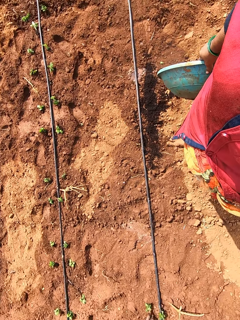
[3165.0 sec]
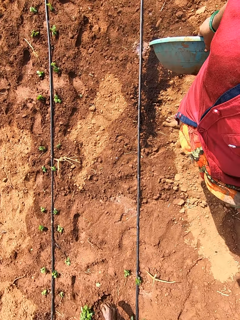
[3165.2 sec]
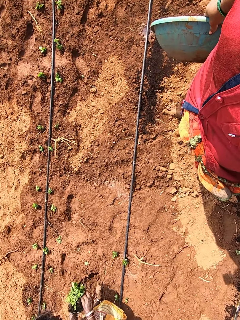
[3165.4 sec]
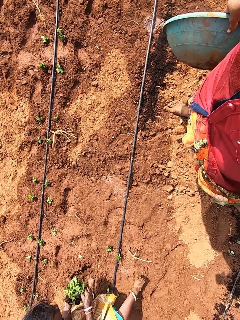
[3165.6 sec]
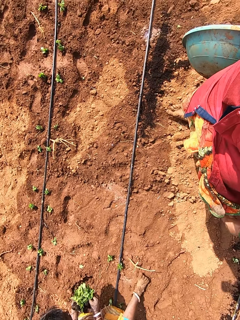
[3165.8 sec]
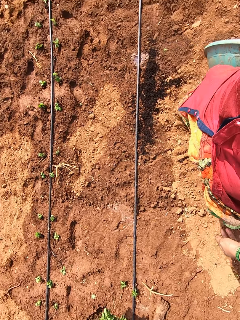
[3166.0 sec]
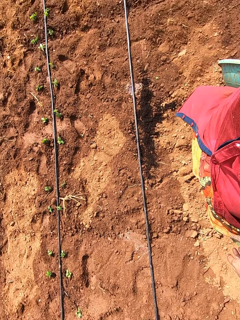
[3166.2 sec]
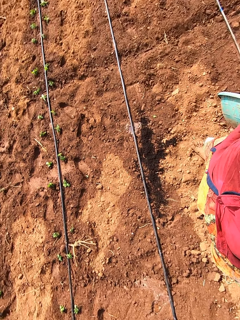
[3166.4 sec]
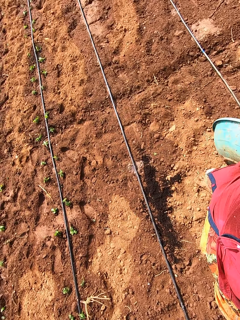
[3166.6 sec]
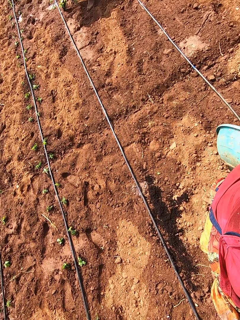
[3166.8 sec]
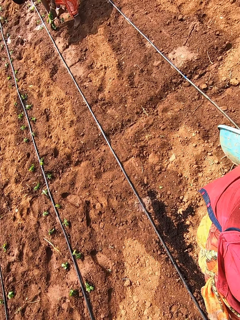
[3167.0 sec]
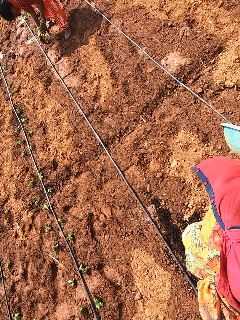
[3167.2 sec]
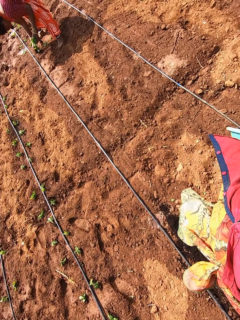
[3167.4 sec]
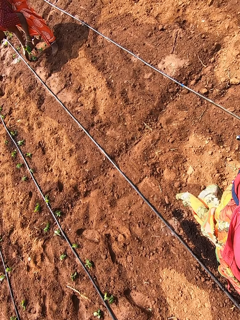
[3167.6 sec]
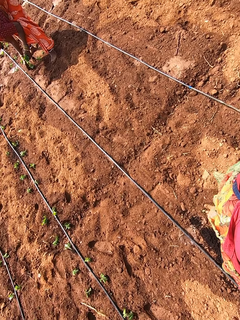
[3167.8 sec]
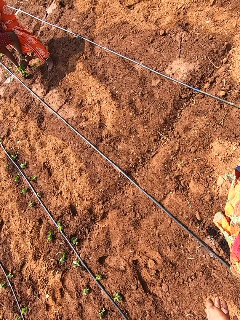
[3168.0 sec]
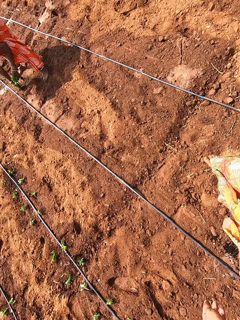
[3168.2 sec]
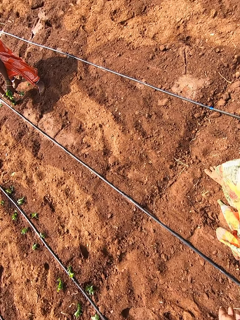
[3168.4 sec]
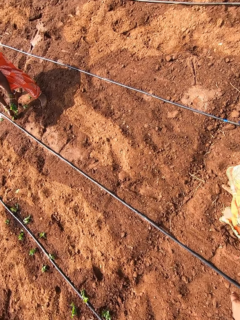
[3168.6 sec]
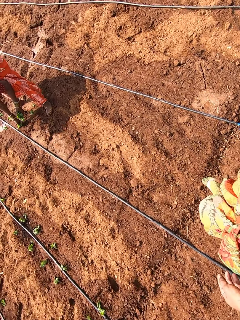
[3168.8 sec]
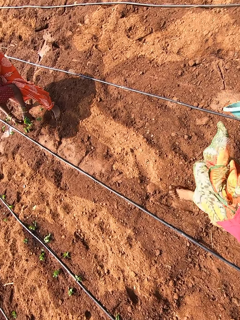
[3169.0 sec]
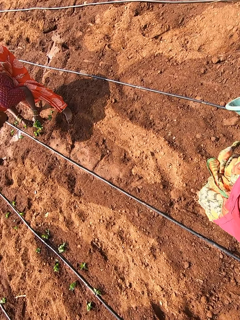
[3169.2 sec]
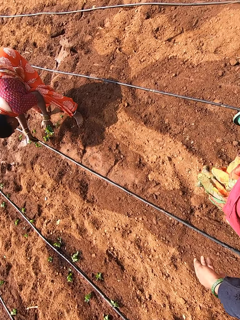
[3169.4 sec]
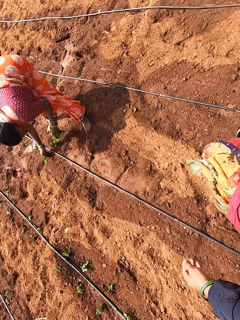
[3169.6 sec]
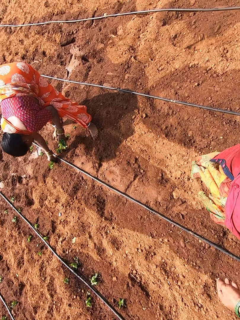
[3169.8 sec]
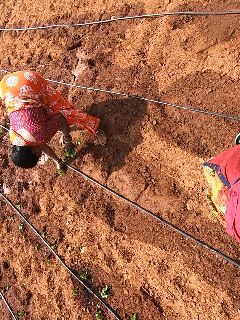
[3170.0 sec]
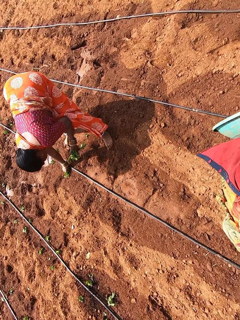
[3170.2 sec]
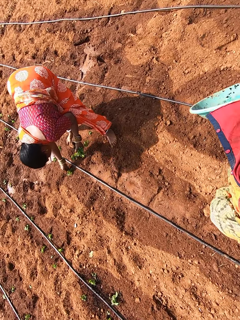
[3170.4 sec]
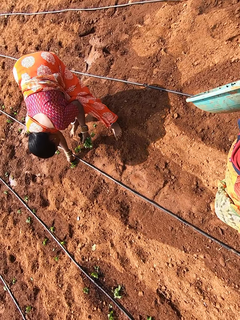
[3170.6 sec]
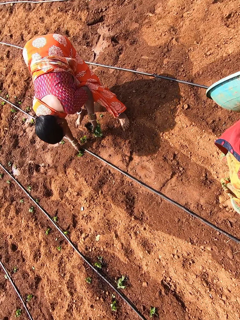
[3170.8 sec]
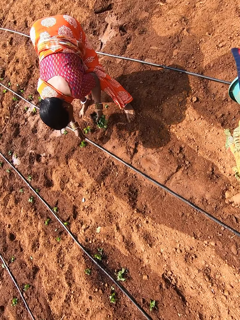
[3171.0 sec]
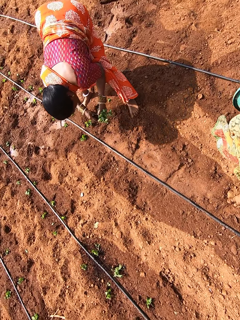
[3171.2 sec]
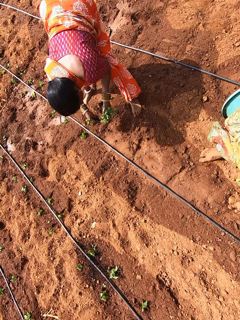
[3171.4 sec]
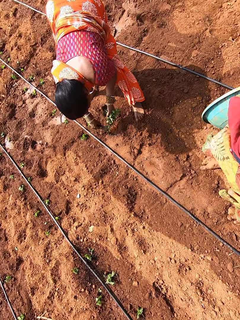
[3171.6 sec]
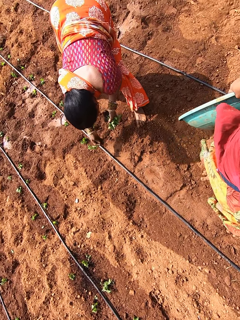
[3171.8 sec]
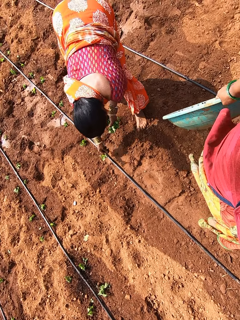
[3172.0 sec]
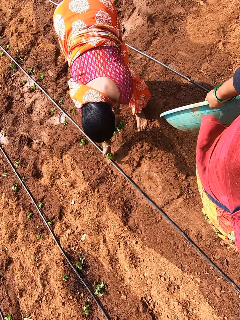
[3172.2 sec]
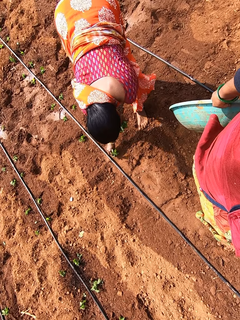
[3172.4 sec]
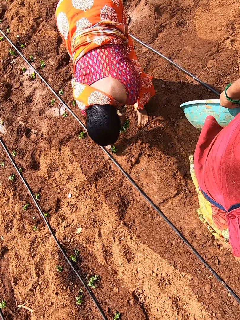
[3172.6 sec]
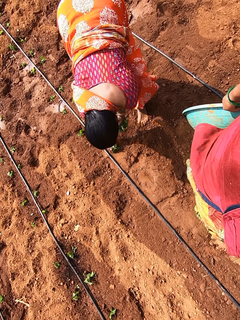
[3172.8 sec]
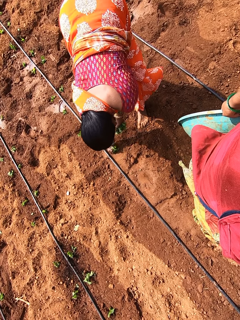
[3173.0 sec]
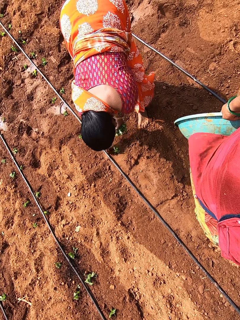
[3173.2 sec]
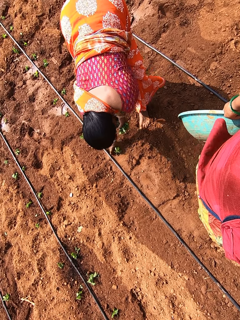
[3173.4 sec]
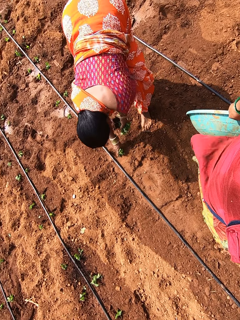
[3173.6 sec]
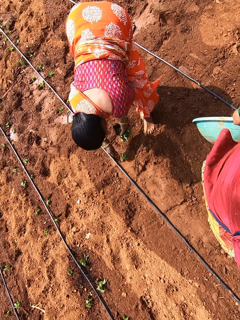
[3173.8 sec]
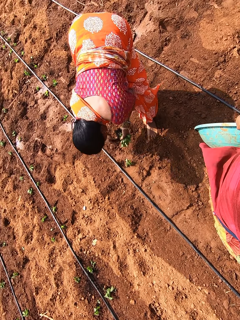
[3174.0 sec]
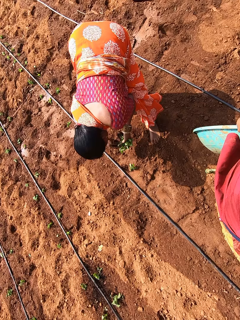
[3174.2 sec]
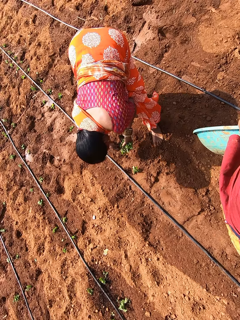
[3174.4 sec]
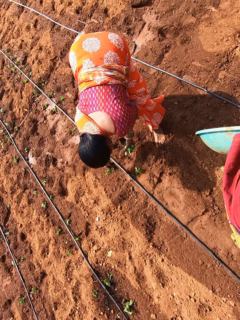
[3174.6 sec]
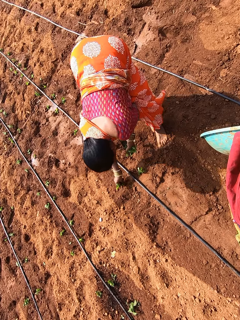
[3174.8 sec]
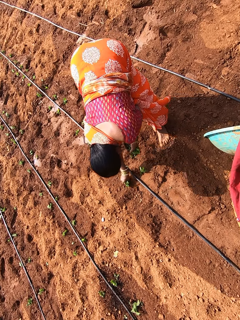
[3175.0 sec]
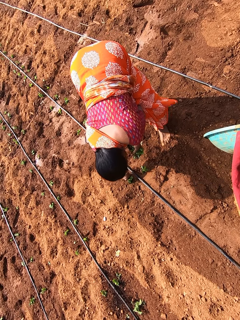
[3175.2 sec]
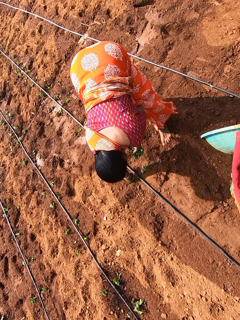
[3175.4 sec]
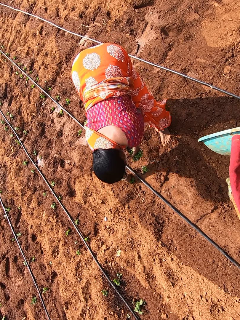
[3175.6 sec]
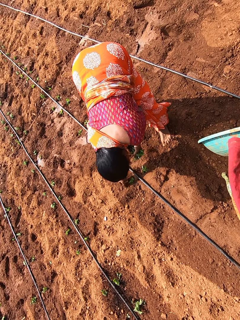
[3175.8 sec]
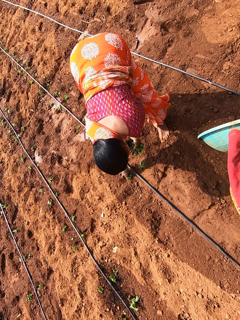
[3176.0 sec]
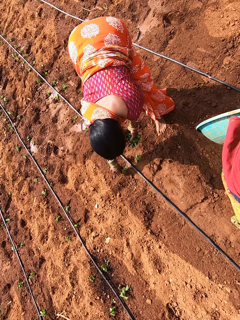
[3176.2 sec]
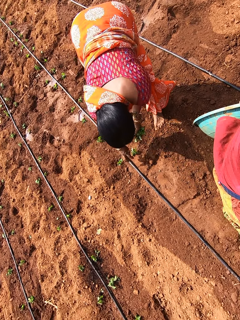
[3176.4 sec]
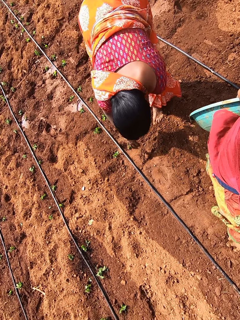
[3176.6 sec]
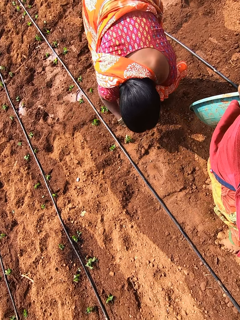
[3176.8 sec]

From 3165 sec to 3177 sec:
The camera wearer walks around in the farm. They look towards a person.

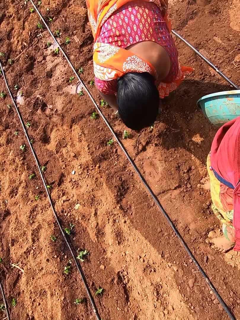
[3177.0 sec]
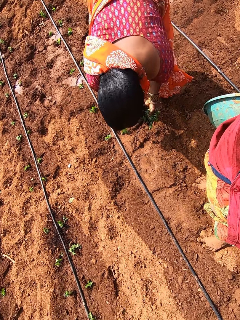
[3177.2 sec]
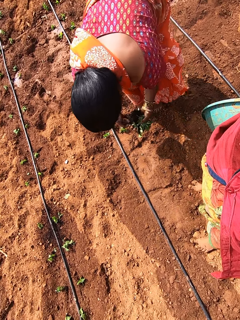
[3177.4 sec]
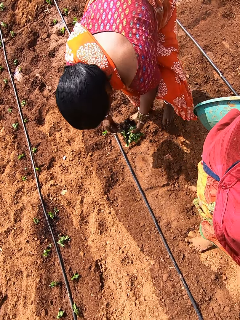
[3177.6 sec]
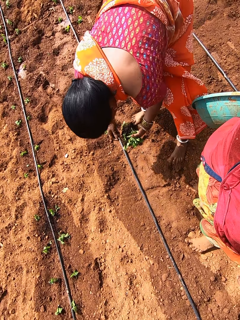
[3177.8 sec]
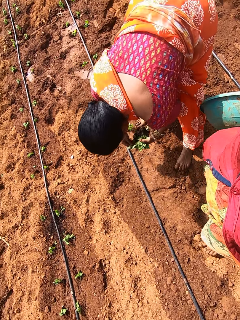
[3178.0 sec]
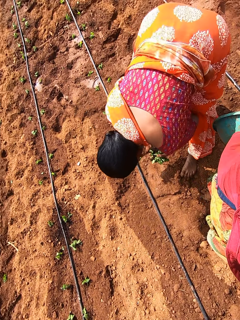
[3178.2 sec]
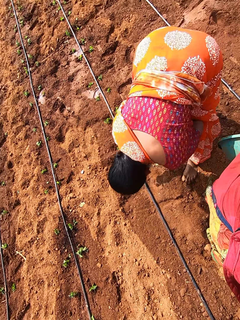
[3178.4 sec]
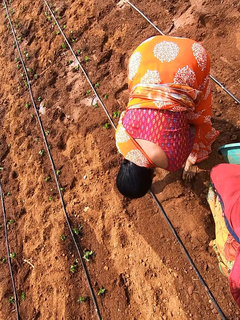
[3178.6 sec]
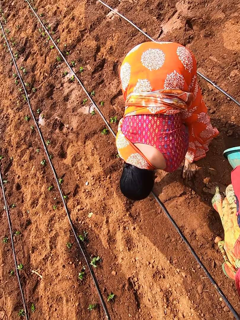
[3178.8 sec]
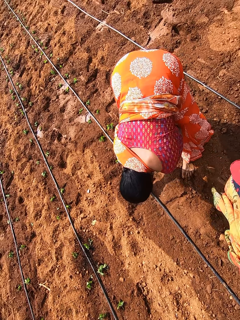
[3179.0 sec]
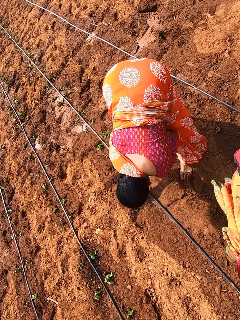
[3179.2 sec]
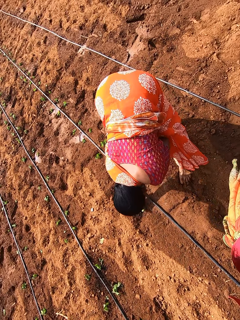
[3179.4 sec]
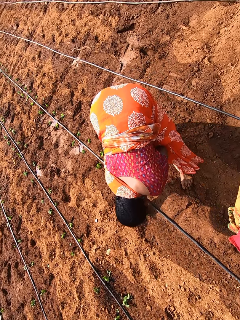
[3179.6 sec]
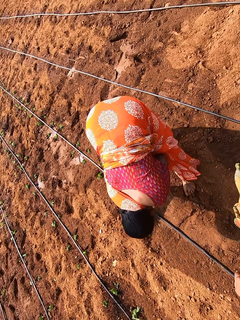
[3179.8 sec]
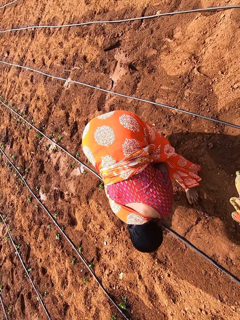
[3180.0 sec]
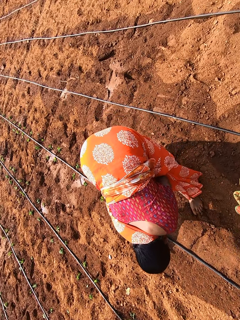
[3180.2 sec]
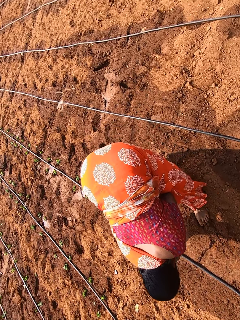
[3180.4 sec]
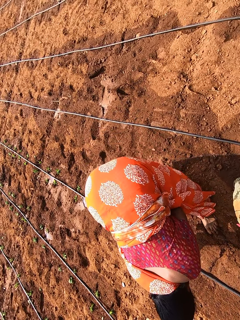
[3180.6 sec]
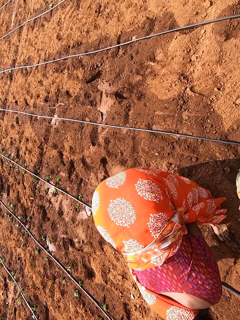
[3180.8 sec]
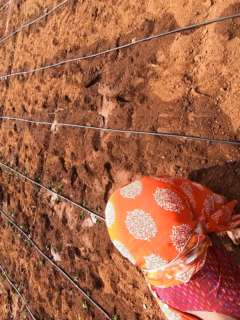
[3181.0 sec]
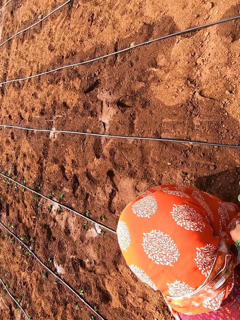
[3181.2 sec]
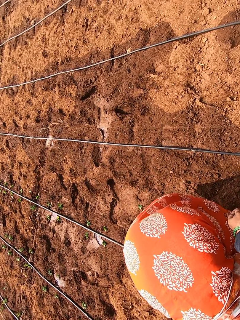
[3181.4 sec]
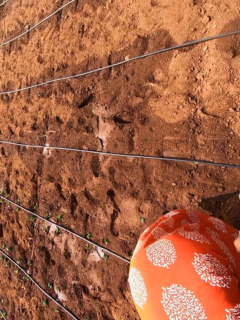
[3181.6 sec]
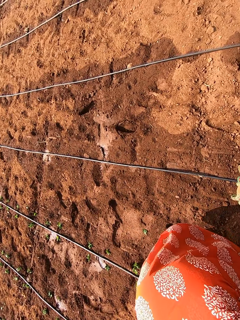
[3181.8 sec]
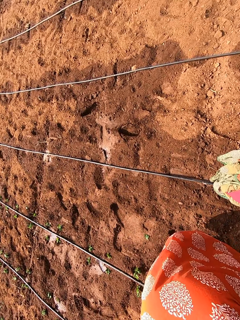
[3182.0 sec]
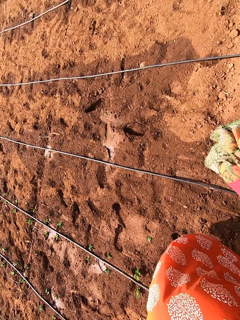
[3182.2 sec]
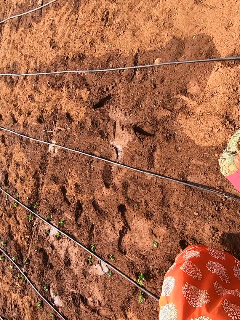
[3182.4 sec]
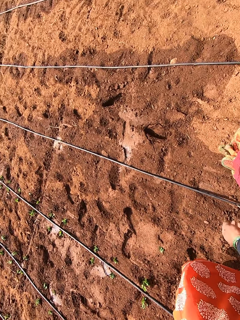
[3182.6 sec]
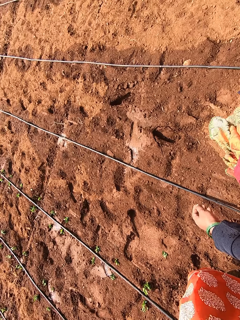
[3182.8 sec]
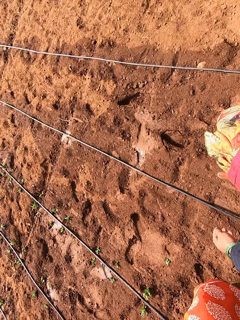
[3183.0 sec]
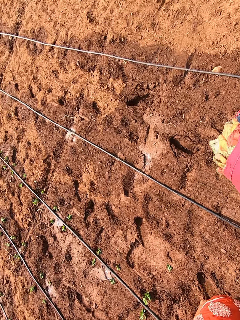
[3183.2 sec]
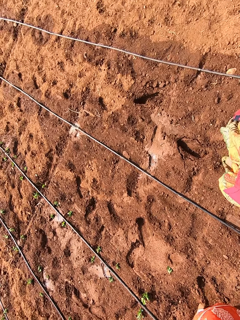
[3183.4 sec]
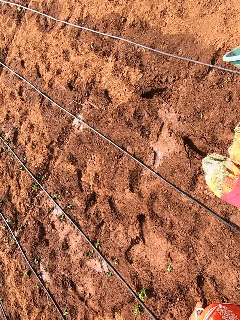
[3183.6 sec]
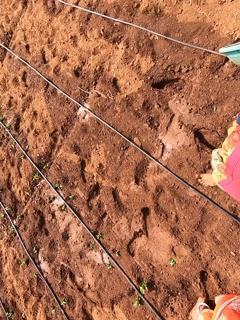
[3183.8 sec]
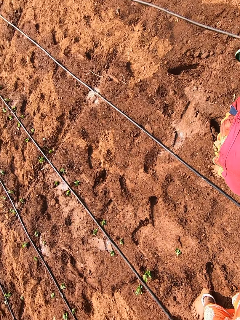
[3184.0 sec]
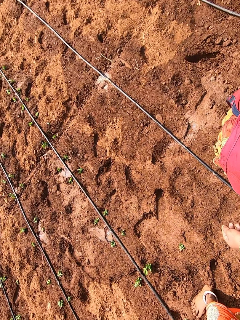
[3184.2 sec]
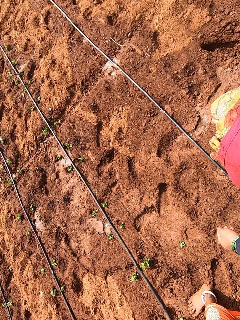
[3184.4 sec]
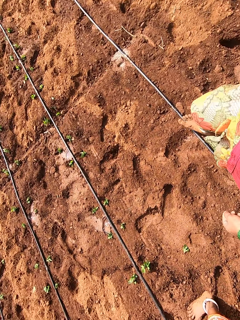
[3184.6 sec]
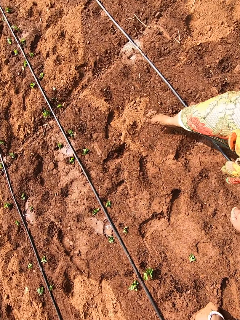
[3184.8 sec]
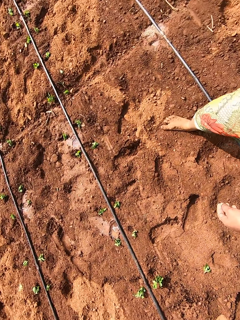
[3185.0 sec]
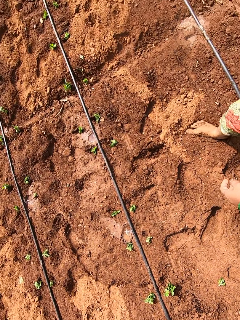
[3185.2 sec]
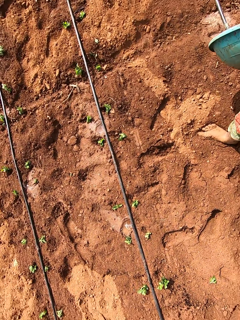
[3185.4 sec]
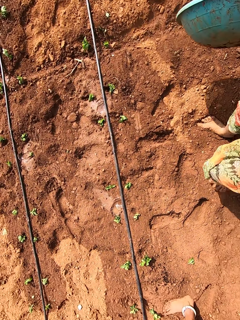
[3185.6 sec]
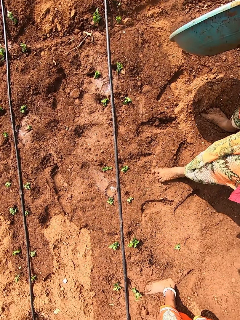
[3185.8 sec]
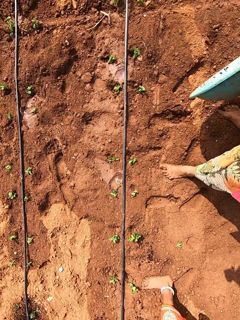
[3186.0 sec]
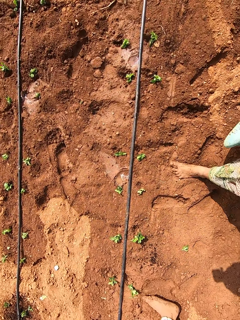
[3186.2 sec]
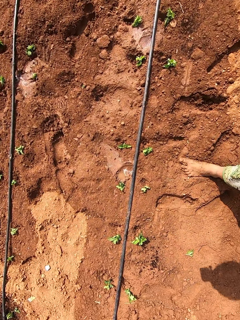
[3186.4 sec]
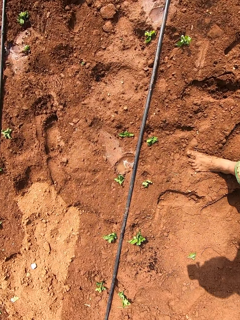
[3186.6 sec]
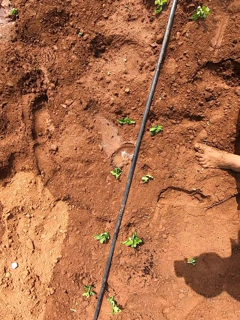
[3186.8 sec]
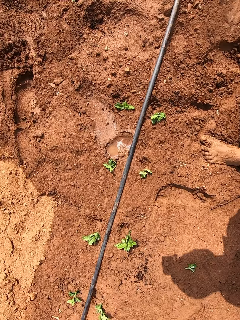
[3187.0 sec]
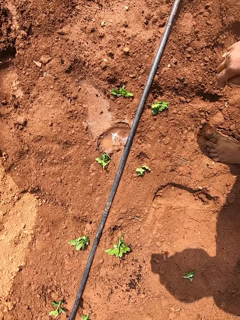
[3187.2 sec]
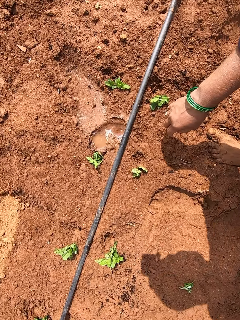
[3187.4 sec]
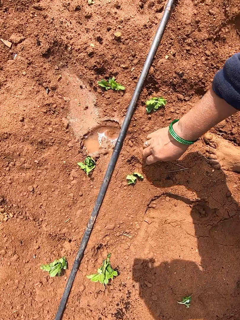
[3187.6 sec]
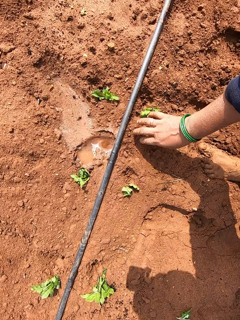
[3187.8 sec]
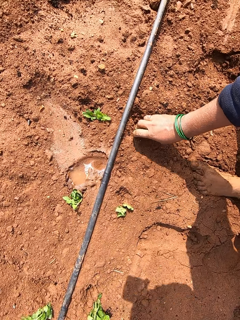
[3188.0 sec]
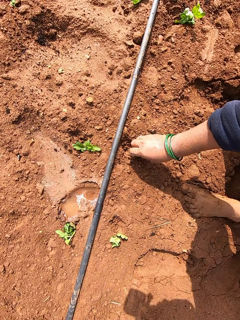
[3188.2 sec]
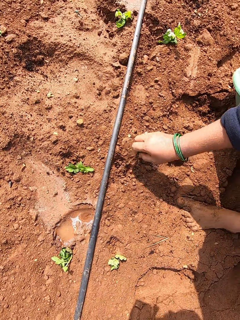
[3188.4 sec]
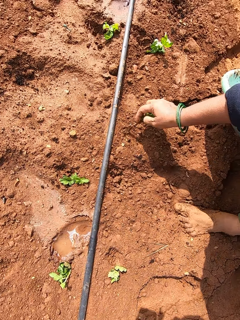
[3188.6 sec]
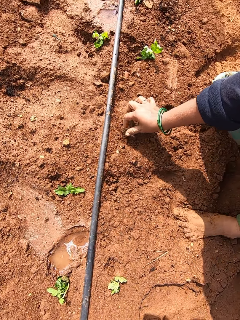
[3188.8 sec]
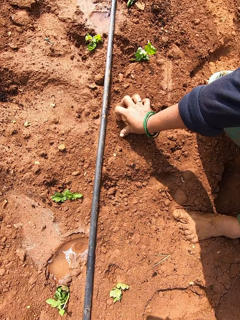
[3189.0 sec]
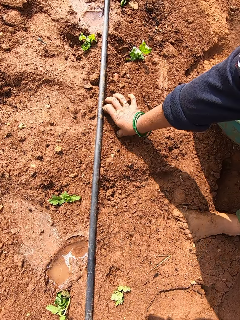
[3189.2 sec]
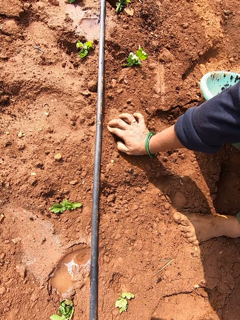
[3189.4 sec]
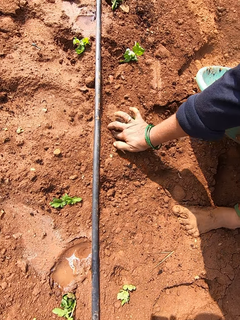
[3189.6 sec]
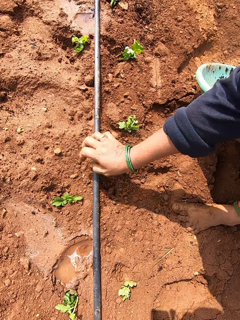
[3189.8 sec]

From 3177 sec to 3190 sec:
The camera wearer walks around in the farm. She removes a lettuce from the ground with her right hand. She transfers a seedling on the ground. She plants the lettuce in the ground with her right hand.
